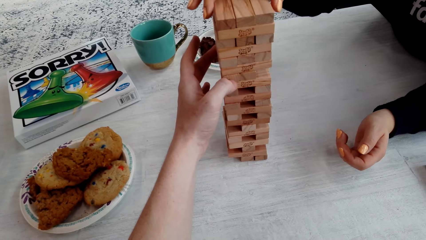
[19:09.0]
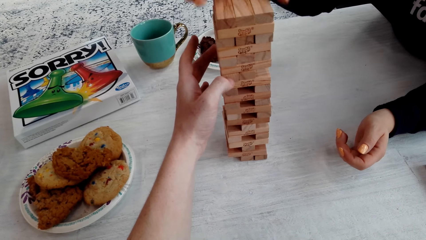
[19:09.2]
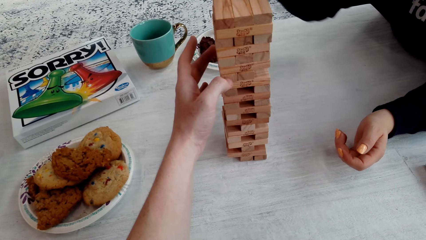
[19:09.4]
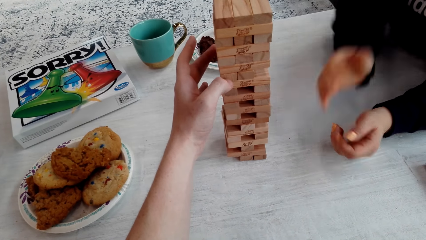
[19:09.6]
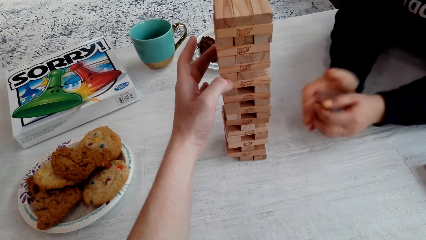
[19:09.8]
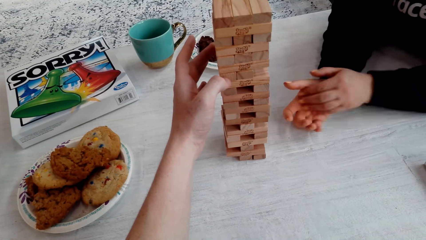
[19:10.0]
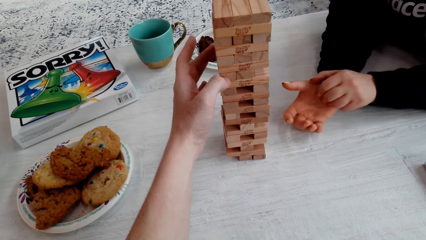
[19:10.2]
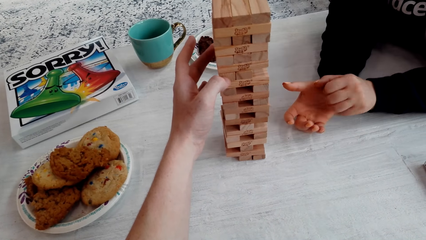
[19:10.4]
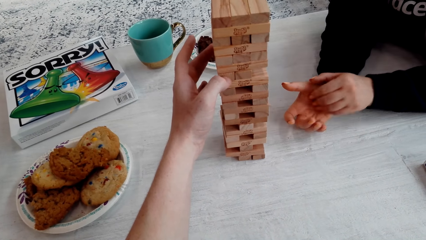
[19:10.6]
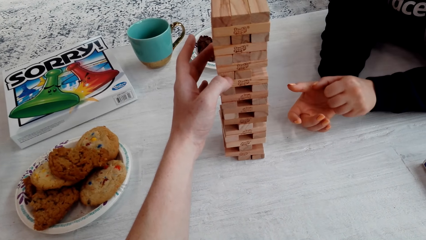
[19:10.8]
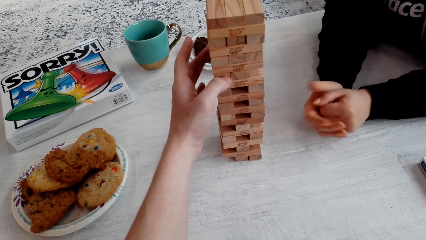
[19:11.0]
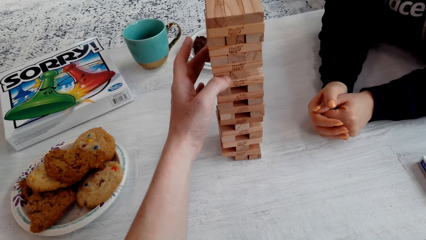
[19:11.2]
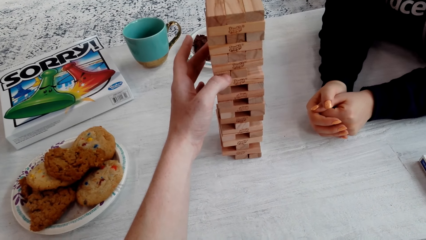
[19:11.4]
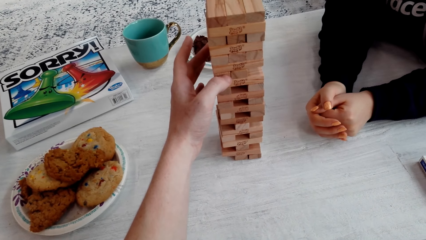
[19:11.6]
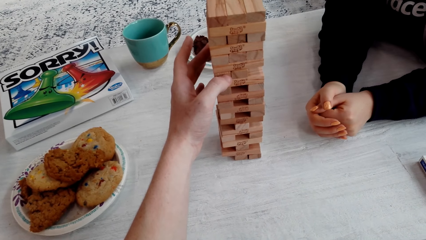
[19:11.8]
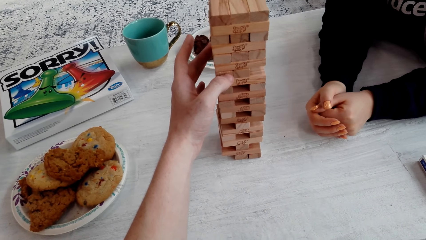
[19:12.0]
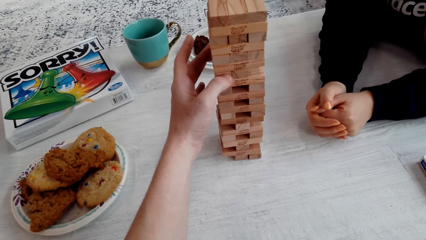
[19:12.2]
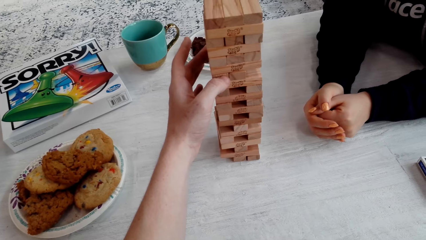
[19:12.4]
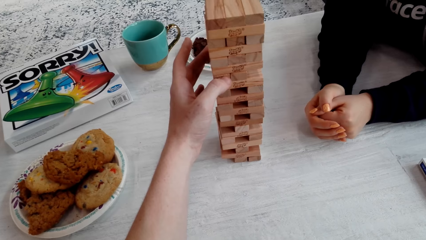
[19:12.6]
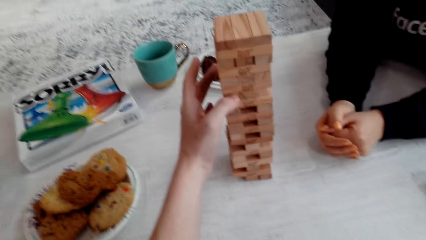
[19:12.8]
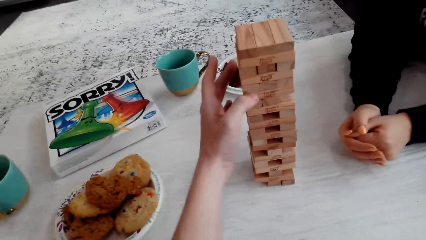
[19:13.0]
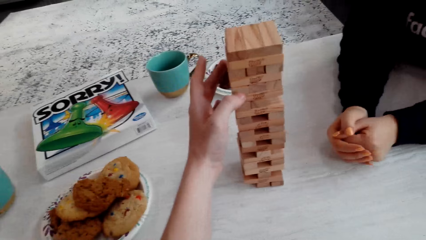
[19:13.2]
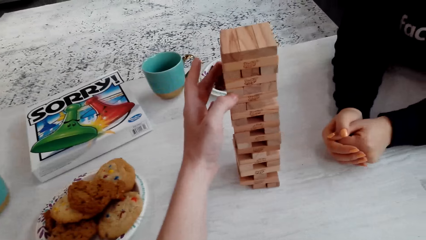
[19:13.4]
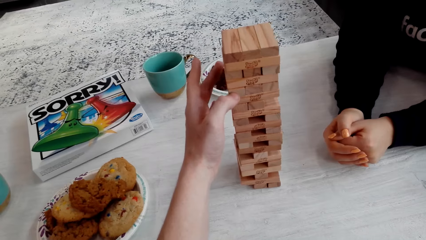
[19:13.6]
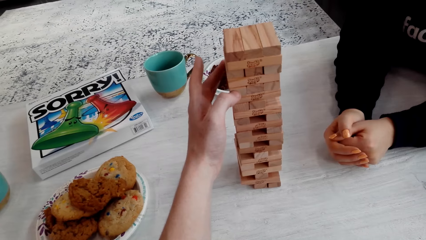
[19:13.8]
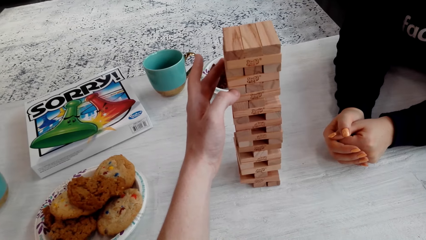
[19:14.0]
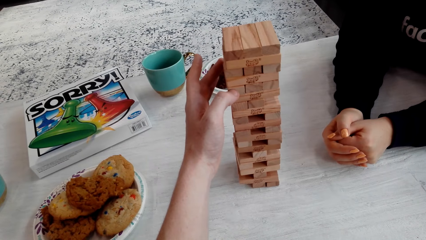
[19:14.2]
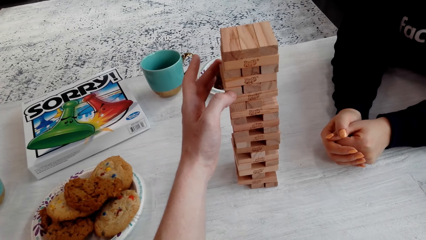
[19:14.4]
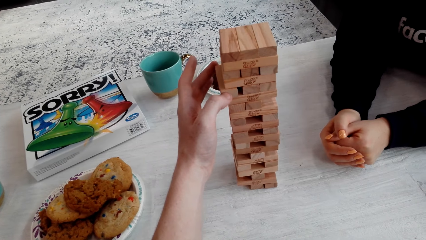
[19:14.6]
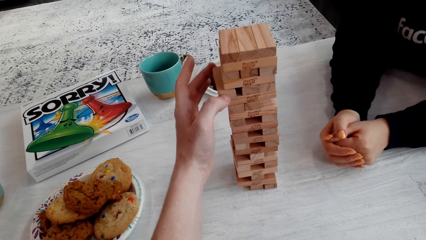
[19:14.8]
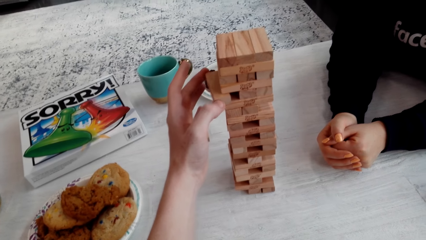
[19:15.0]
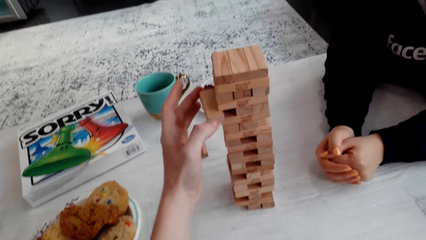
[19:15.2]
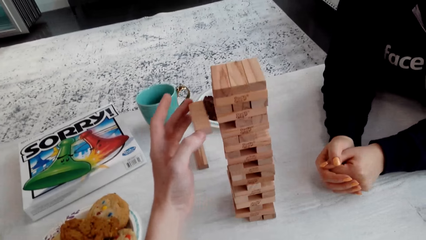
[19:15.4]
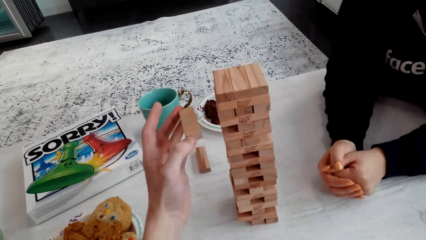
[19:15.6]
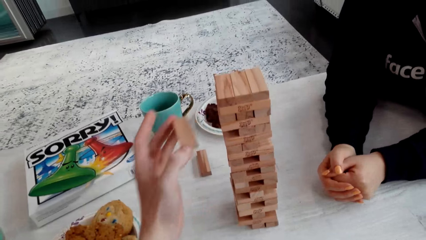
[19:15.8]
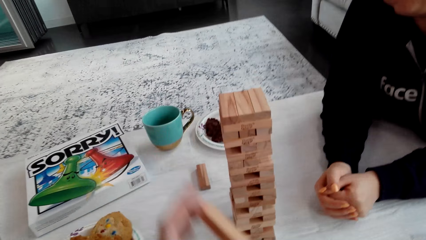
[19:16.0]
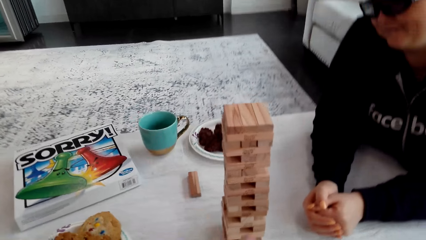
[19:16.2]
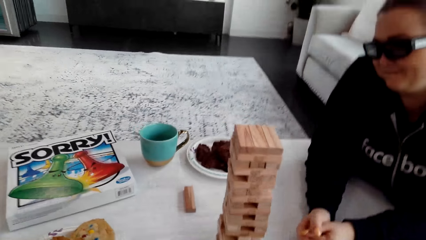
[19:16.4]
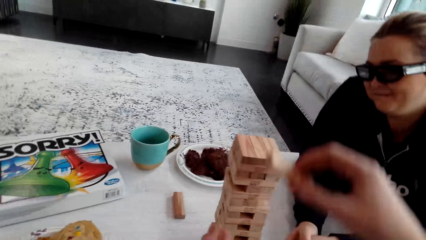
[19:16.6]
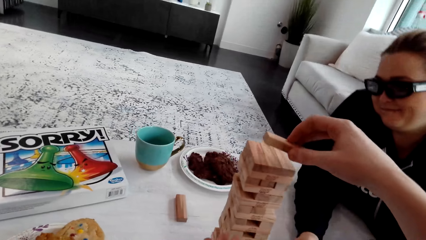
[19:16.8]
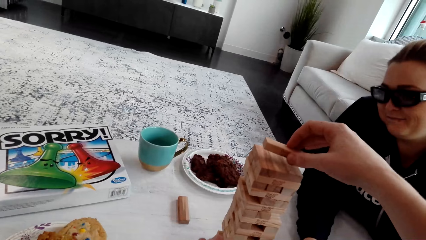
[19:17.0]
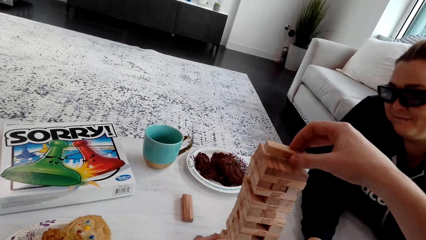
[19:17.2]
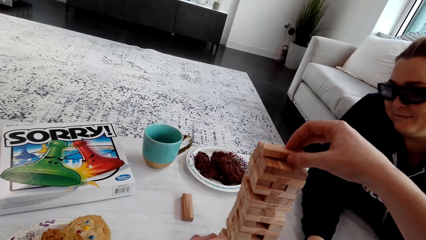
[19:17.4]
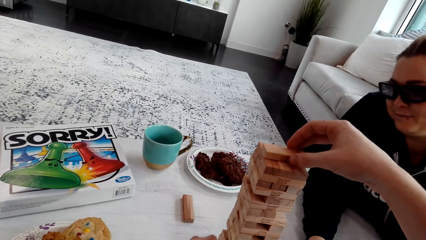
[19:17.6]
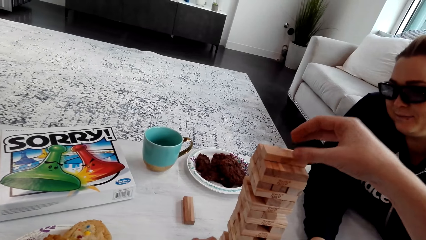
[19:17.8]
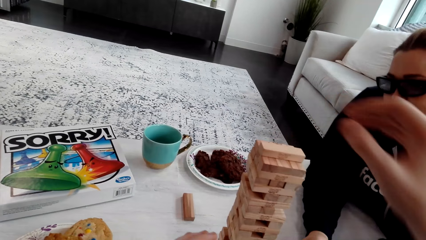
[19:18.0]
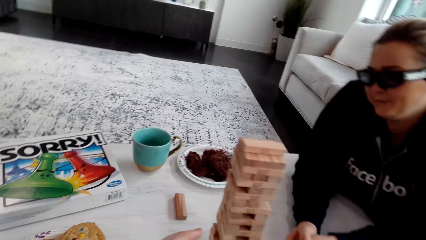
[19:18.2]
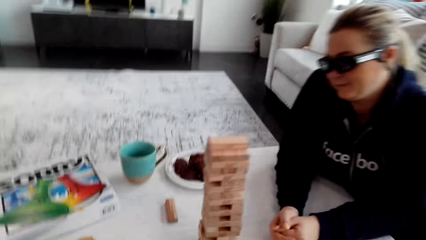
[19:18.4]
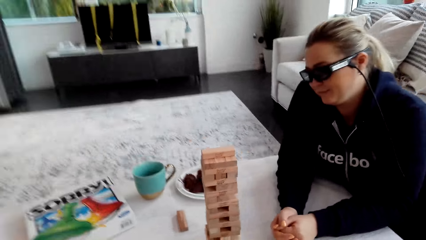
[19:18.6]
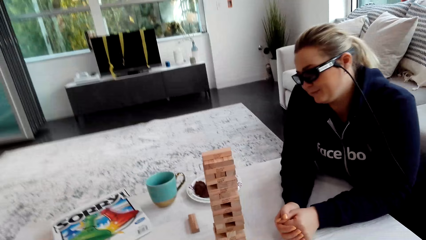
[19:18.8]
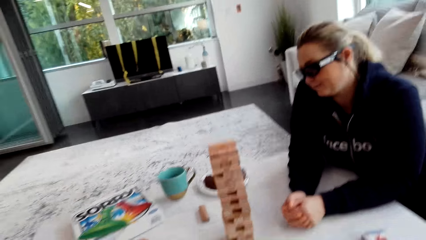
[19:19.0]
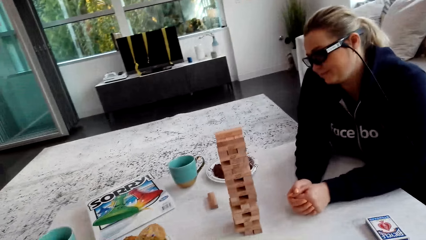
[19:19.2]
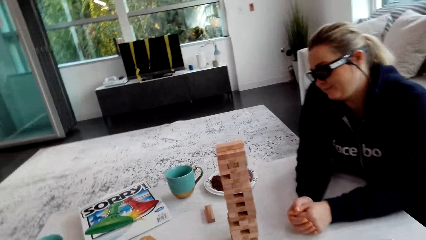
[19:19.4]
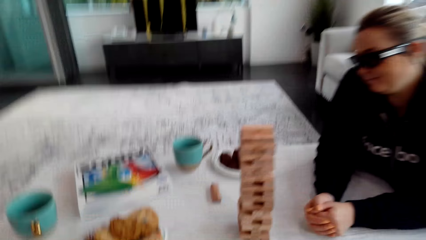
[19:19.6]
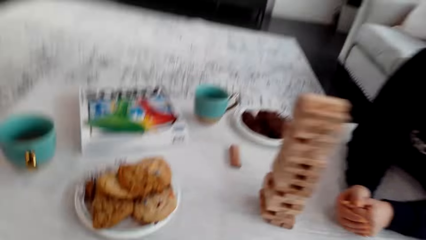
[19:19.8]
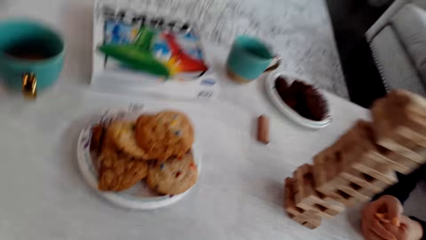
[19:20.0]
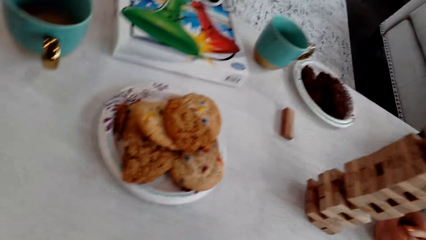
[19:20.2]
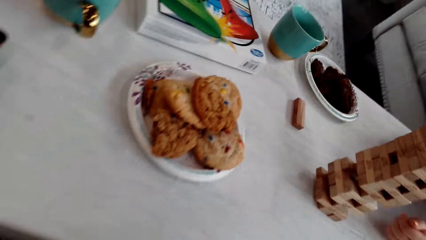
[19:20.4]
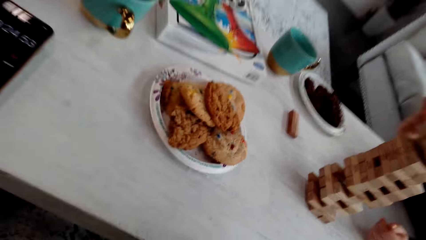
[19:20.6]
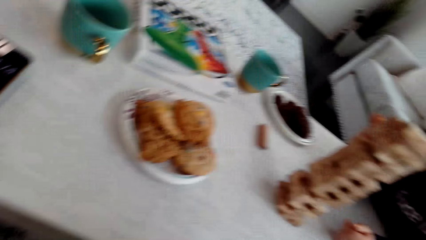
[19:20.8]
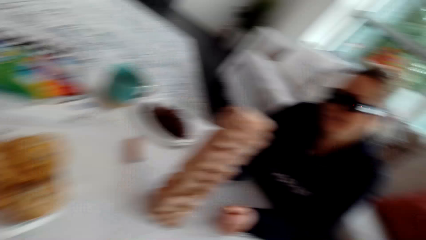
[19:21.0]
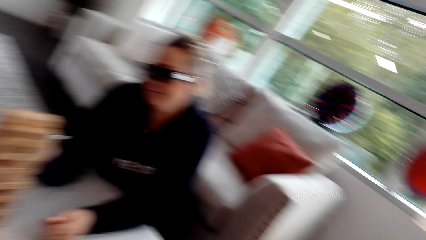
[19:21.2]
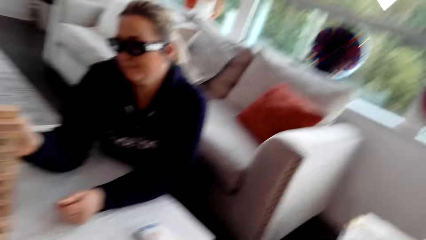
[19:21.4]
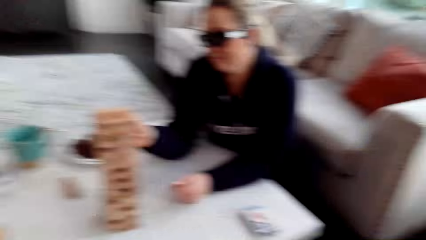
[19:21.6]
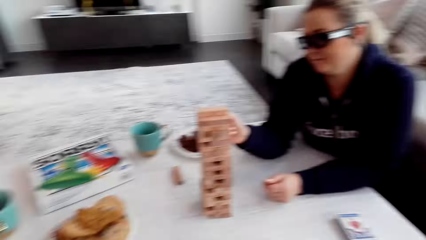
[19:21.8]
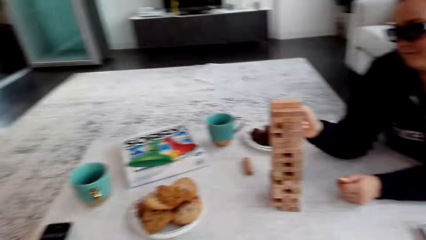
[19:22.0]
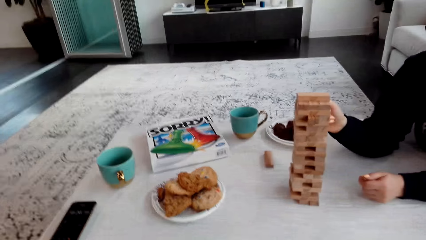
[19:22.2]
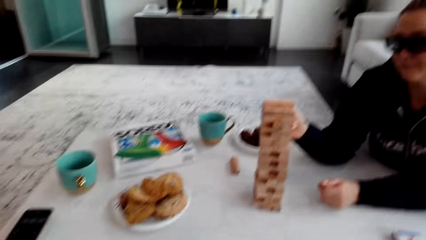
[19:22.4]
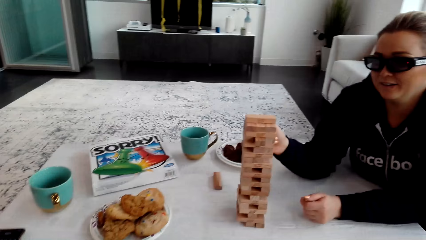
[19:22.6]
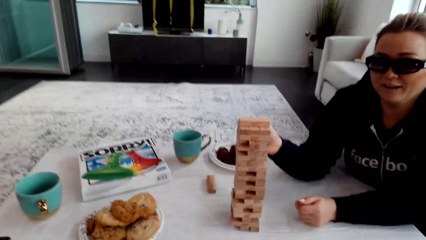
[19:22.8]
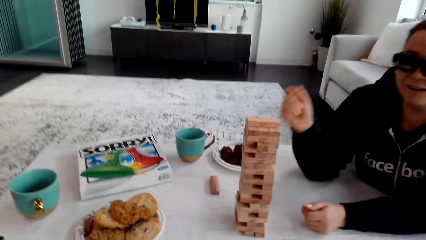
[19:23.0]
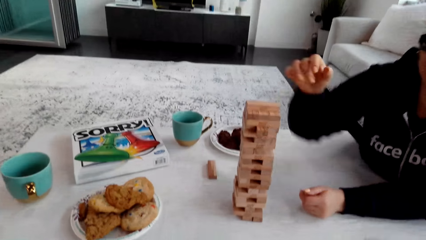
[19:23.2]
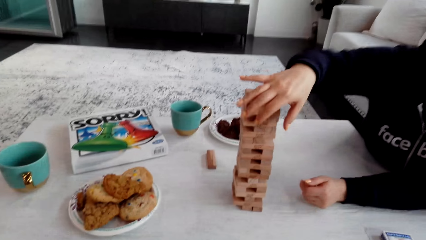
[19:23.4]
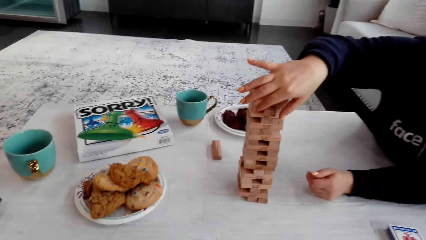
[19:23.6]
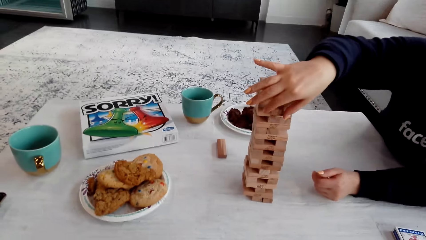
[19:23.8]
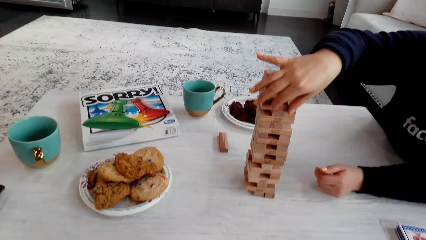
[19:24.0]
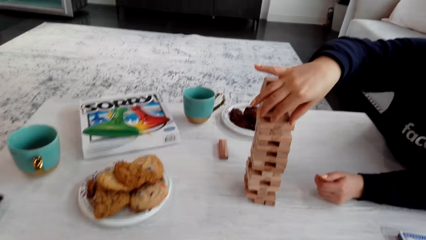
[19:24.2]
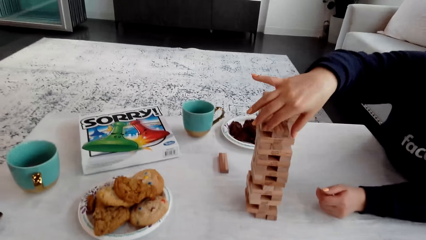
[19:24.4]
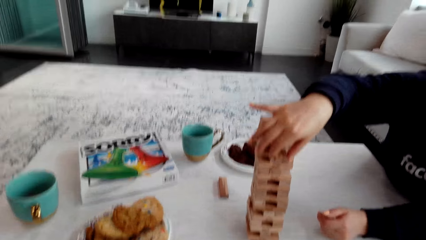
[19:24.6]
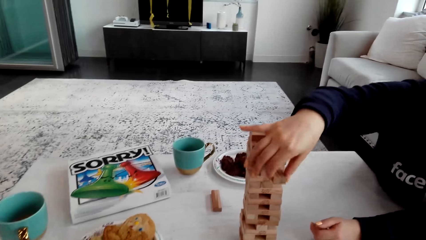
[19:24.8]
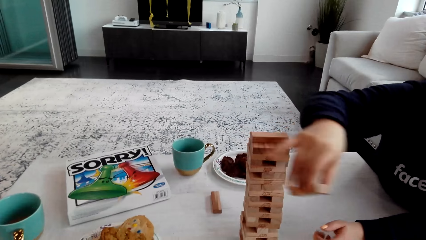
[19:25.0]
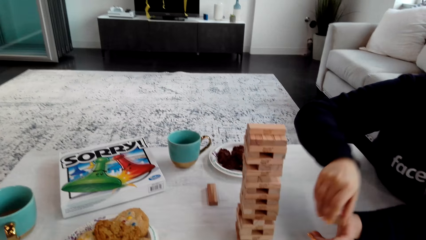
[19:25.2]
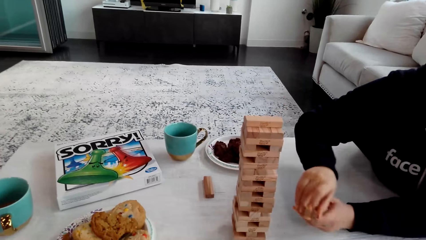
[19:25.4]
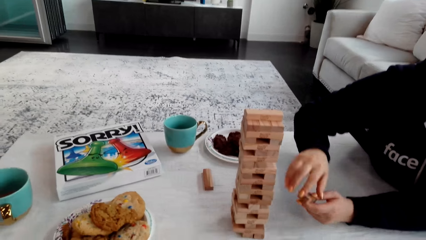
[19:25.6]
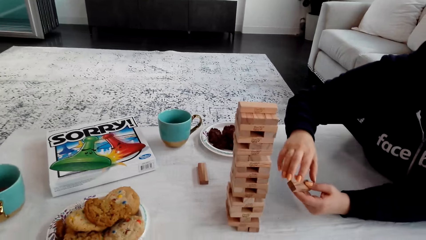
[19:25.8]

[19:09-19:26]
The camera wearer talks to a woman. He removes the wooden jenga piece with his left hand. He puts the wooden jenga piece on the top of the jenga with his right hand. He looks at the jenga. He looks around. He talks to the woman. He talks to her again. The woman pushes the wooden jenga piece with her right hand finger. She talks to the camera wearer. She removes the wooden jenga piece with her right hand.
